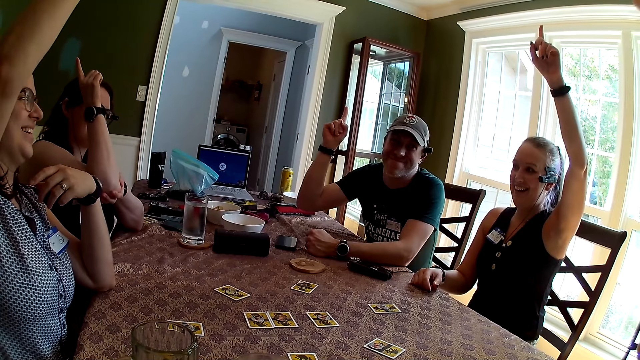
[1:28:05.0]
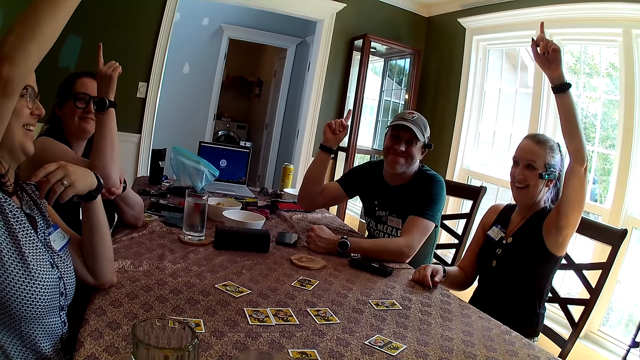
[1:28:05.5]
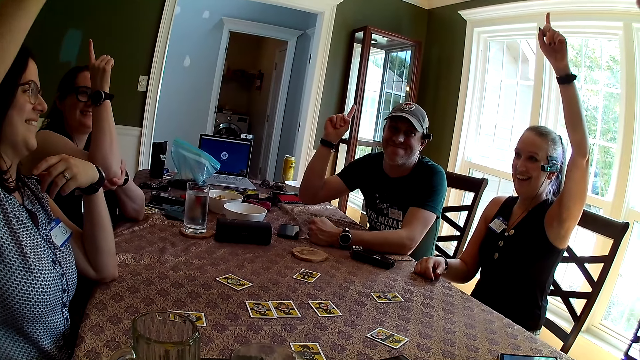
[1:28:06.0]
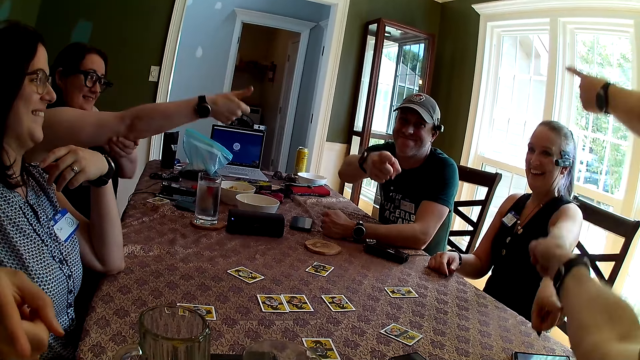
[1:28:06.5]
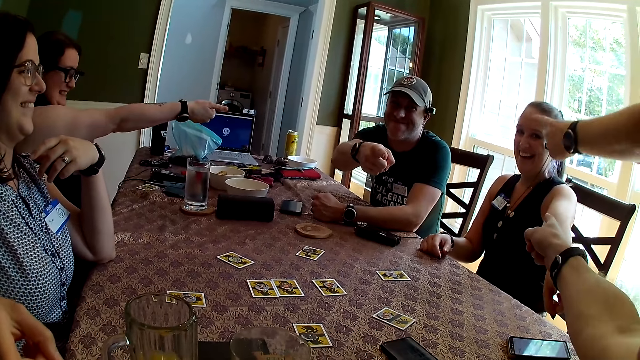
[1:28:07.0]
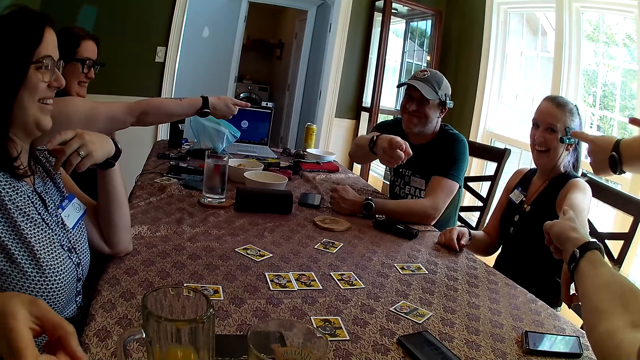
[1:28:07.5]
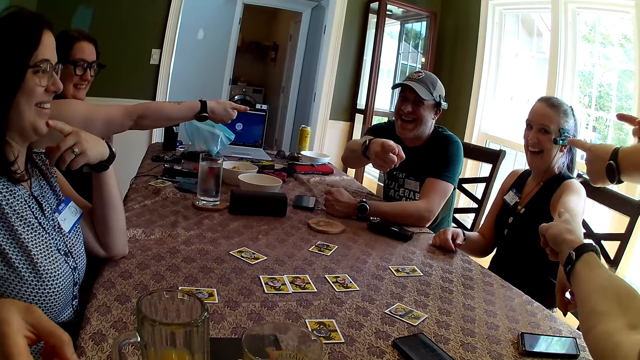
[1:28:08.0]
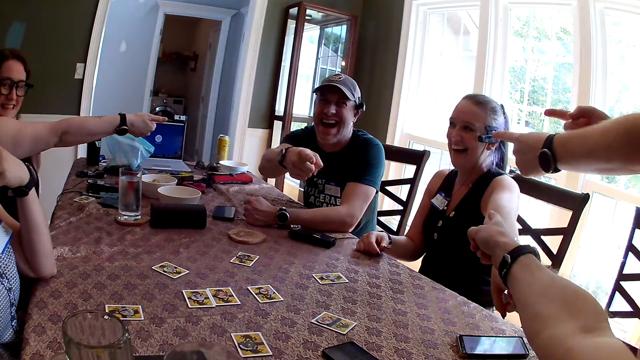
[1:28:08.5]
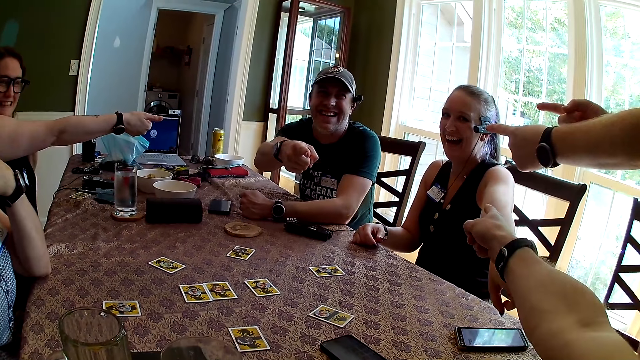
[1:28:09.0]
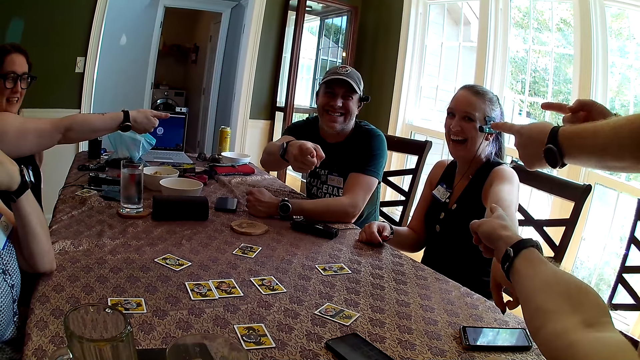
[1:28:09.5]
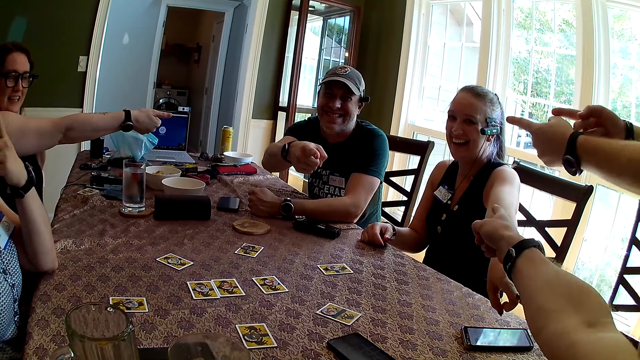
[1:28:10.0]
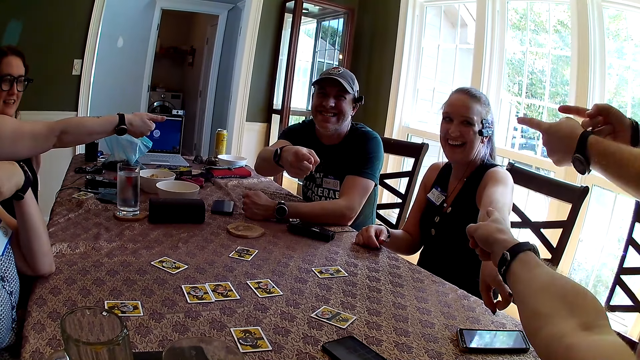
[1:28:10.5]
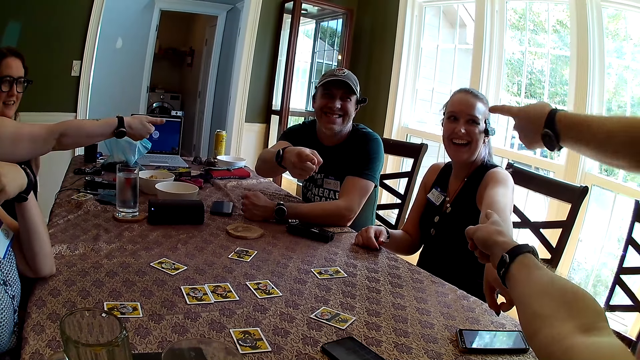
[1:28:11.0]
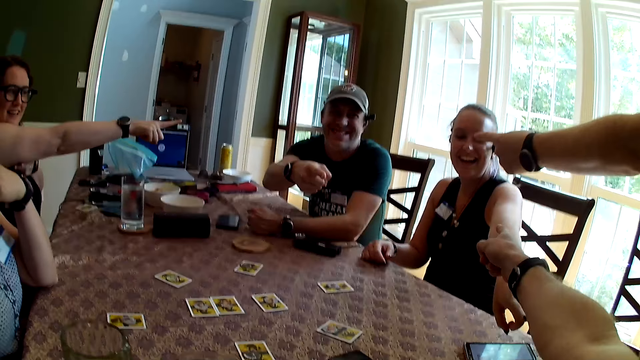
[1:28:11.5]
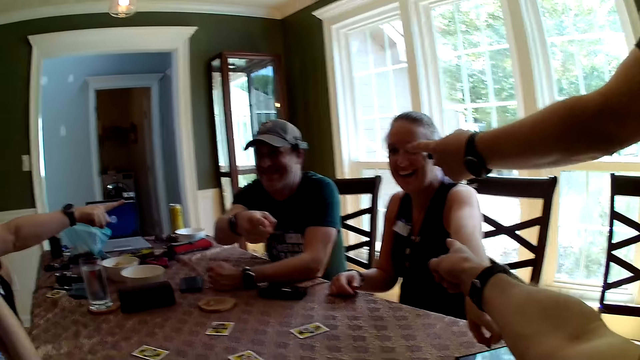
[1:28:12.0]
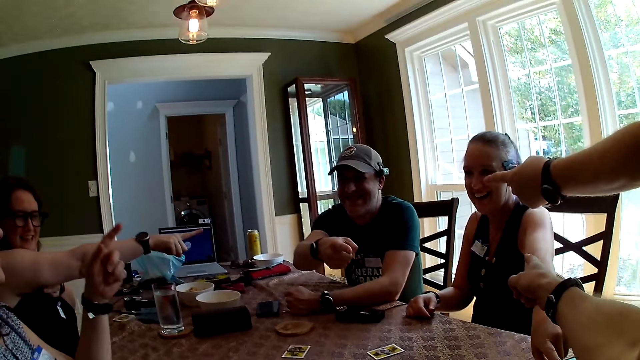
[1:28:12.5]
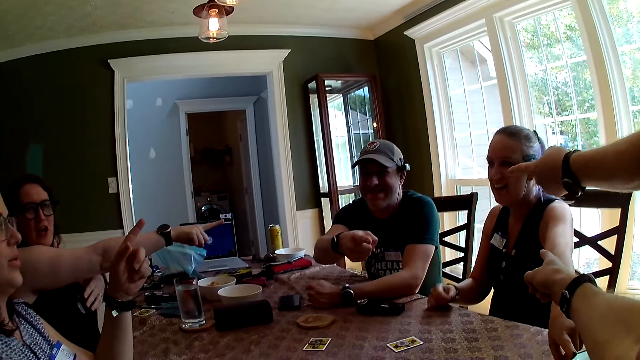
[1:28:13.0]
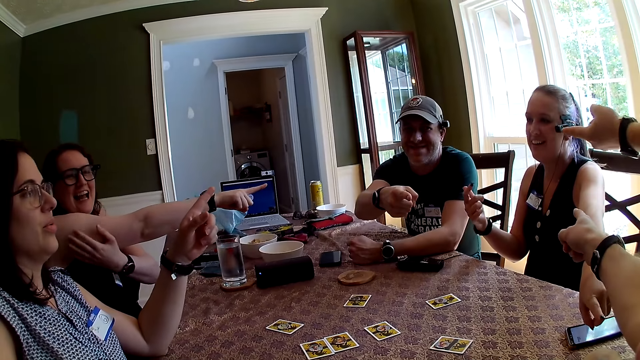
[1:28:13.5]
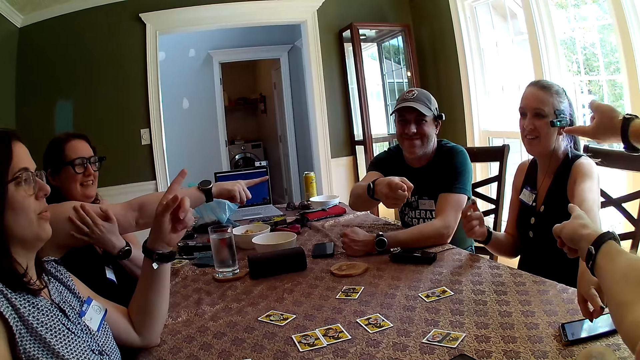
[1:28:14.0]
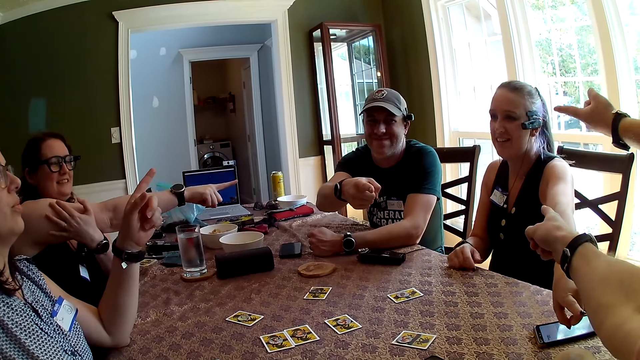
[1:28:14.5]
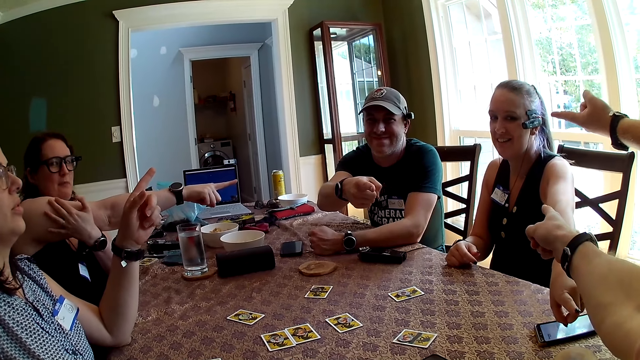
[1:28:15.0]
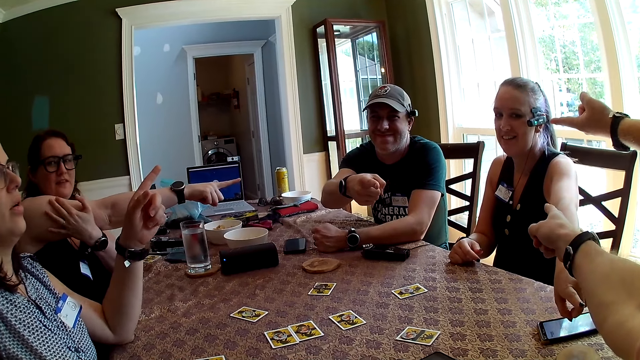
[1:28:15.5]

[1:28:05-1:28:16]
The camera wearer converses with three women and two men.

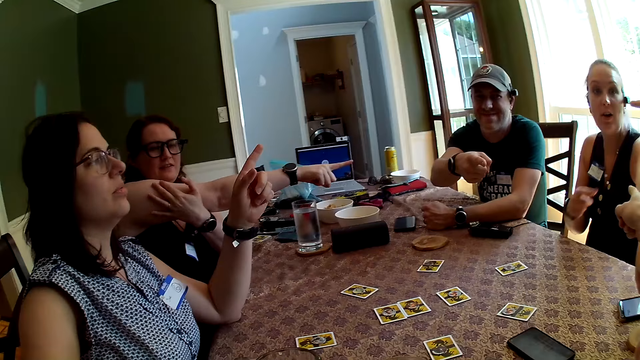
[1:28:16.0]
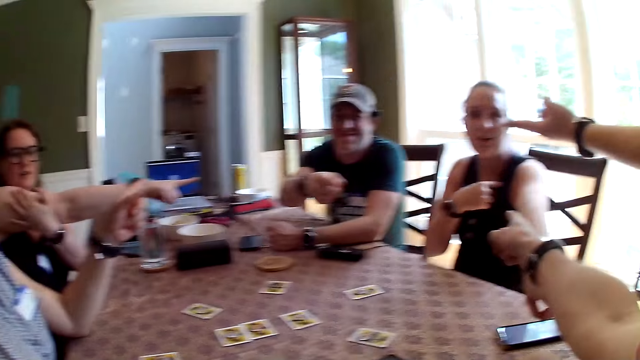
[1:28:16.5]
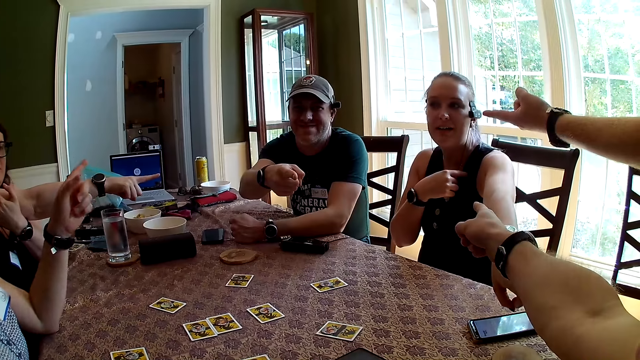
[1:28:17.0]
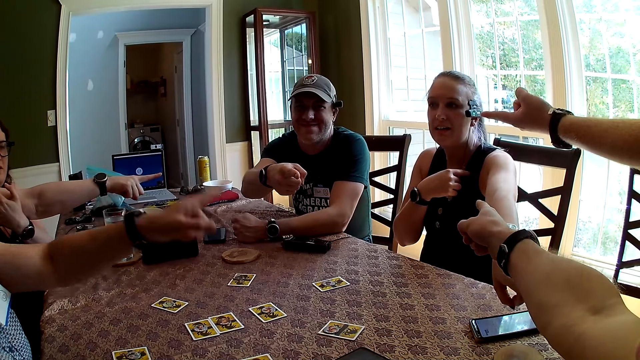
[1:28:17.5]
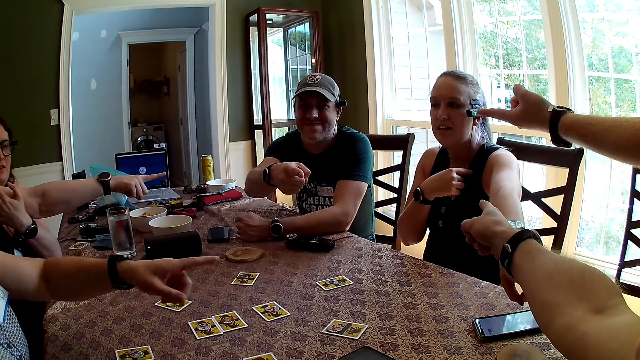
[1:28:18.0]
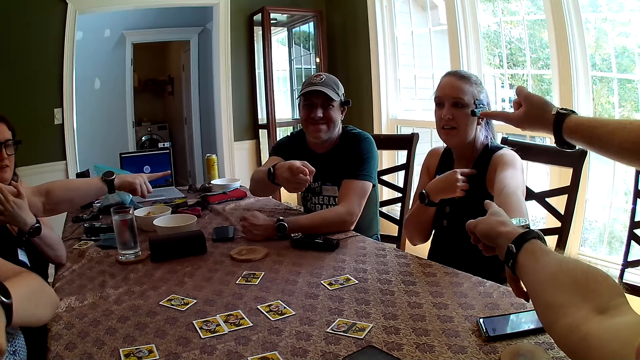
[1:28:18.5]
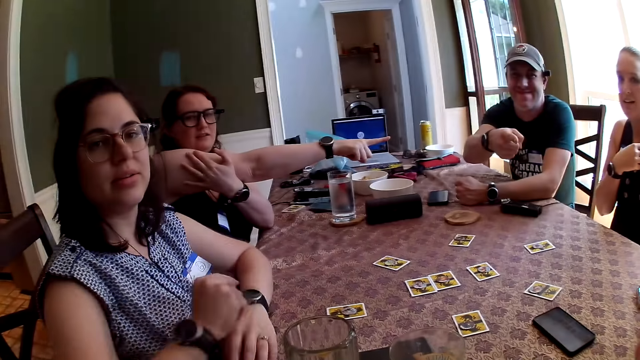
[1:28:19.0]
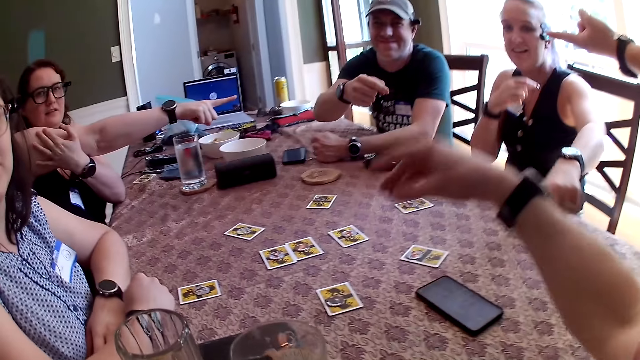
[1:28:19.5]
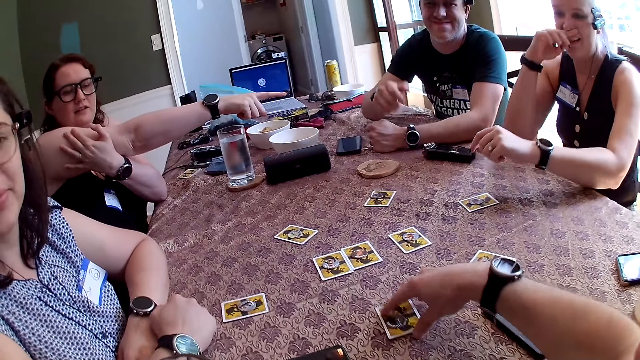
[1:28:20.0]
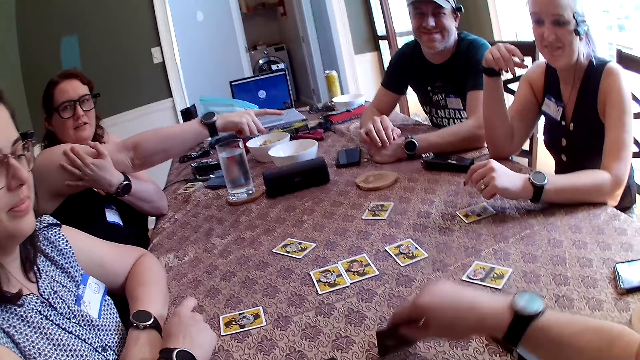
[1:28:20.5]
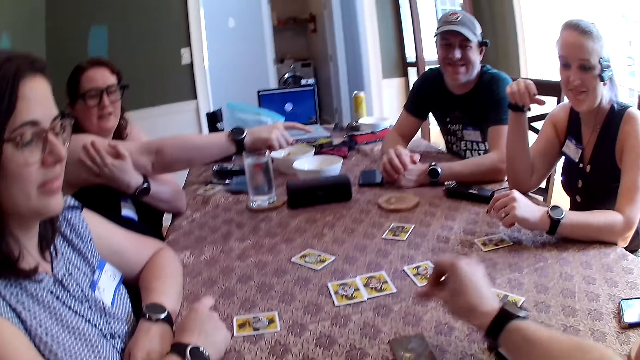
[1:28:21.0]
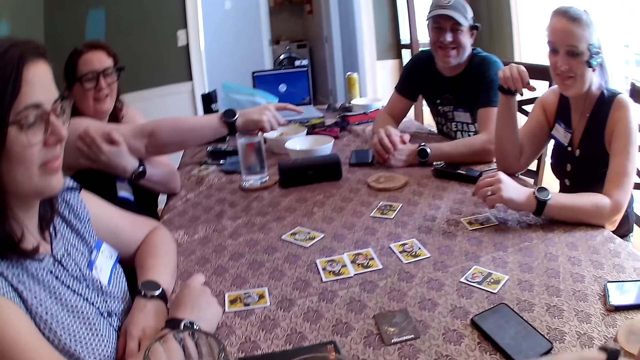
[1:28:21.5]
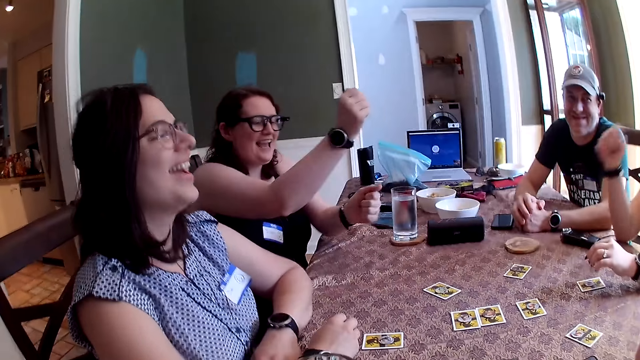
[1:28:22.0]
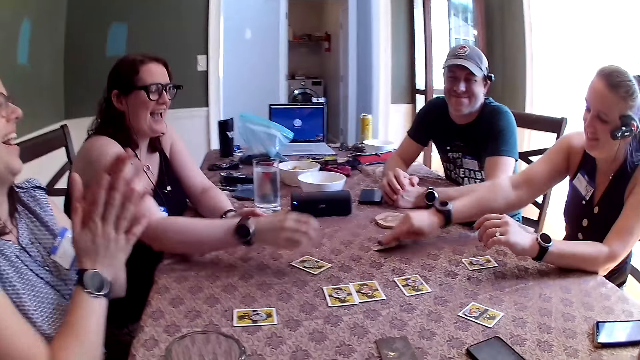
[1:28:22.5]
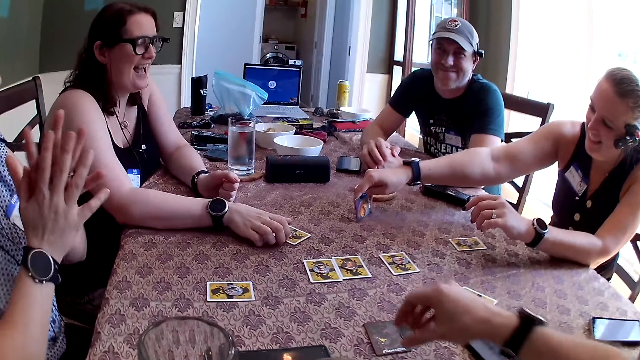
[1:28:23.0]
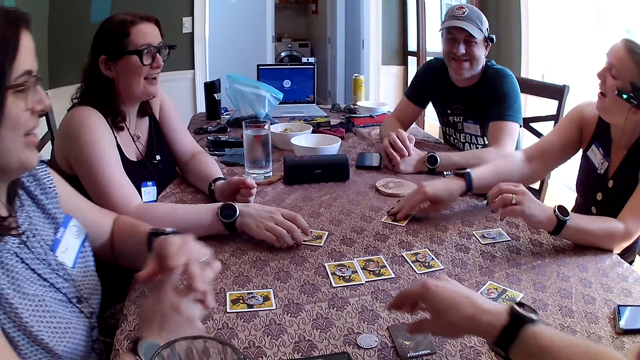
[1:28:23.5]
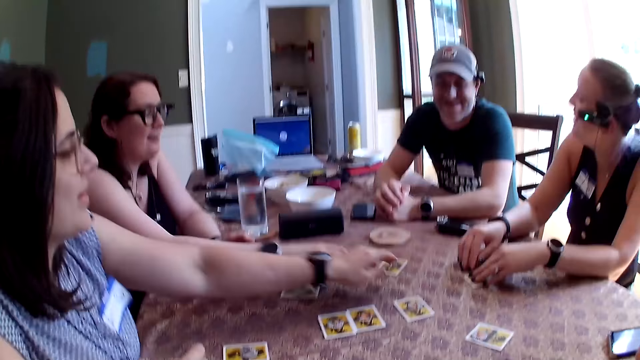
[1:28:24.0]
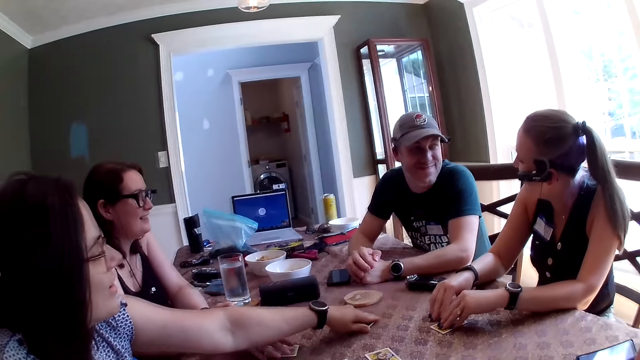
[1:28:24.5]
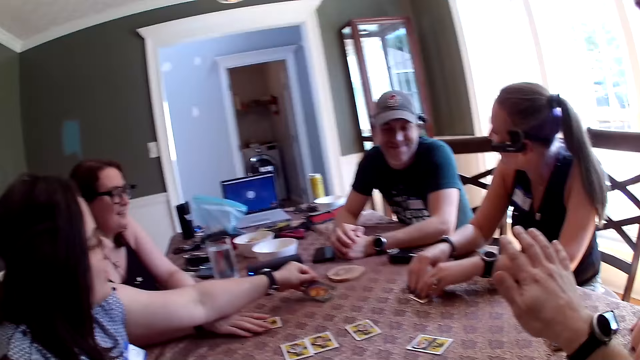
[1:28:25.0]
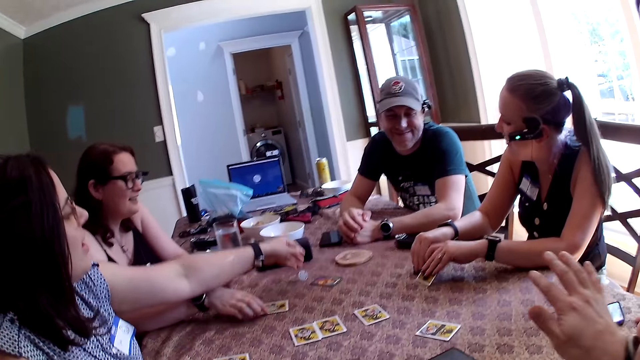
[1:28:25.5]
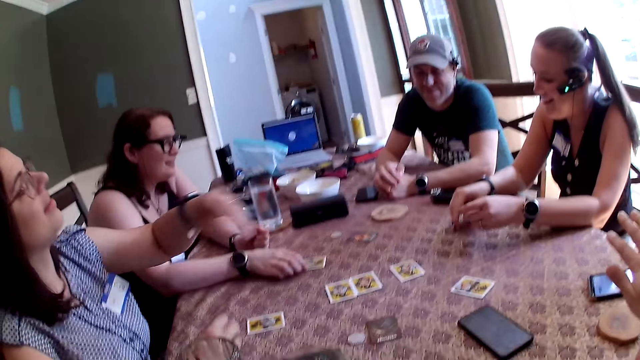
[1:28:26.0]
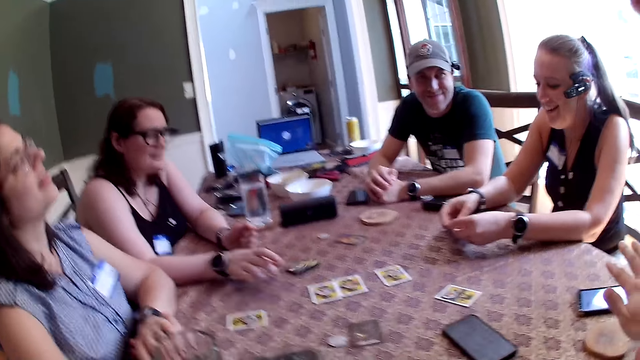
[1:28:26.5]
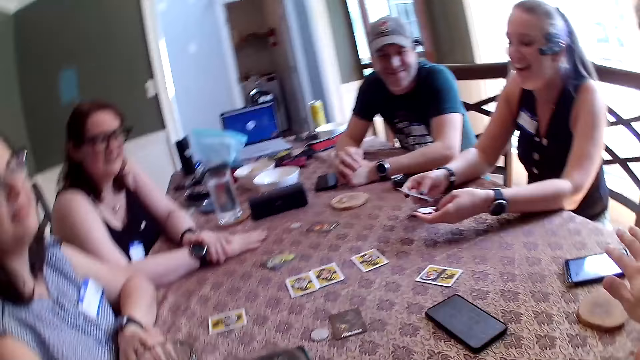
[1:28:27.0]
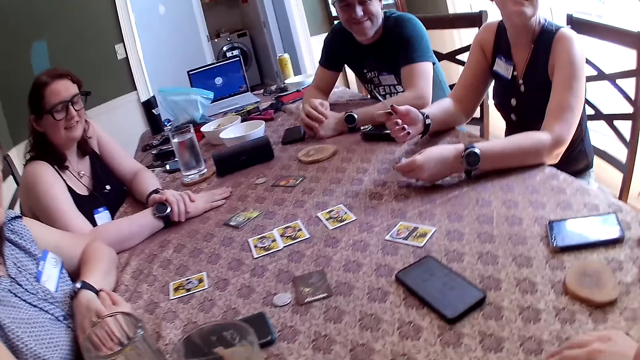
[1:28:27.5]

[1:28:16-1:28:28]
The camera wearer holds a card on the table with his right hand. He flips the card over with his right hand. He converses with three women and two men. A woman lifts a card on the table with her right hand. A woman checks a card. Another woman shifts a card on the table with her right hand. The camera wearer drops a token to the table with his right hand. The first woman places the card on the table with her right hand. The camera wearer converses with the three women and two men. The other woman puts her right hand on a card on the table. A third woman flips a card on the table with her left hand. The first woman lifts a card and a token from the table with her left hand. The camera wearer converses with the three women and two men. The other woman flips a card on the table with her right hand. The first woman takes the card in her left hand with her right hand. The camera wearer converses with the three women and two men.
